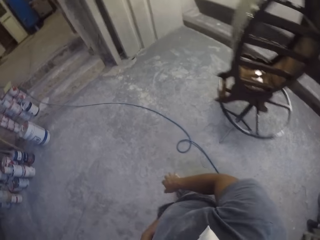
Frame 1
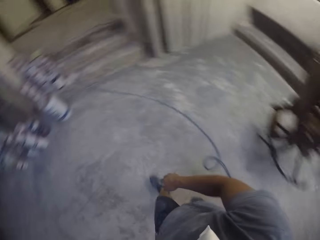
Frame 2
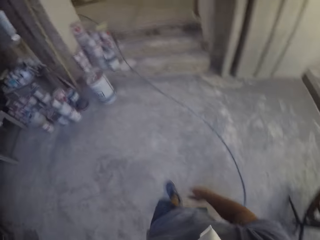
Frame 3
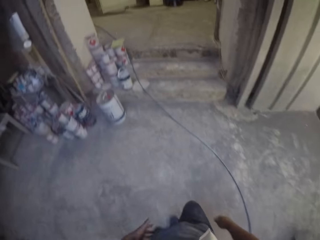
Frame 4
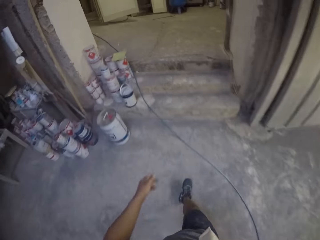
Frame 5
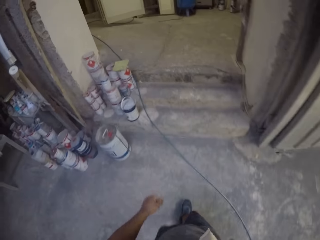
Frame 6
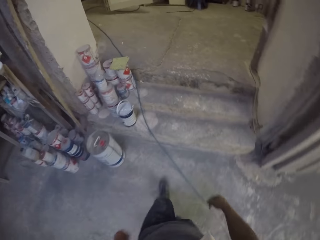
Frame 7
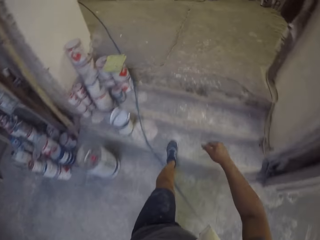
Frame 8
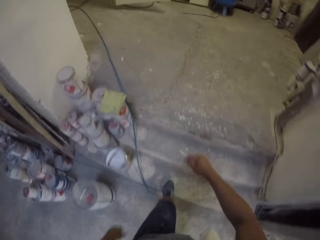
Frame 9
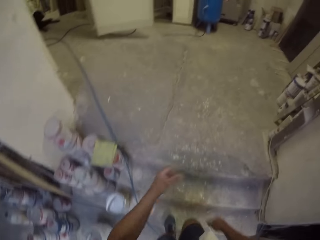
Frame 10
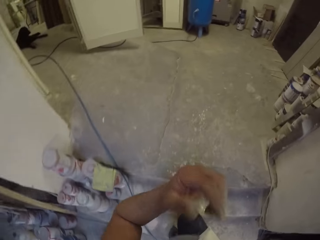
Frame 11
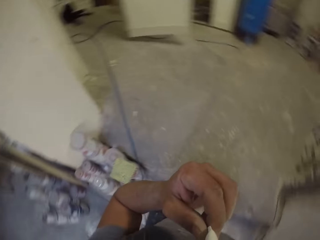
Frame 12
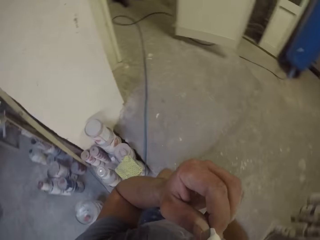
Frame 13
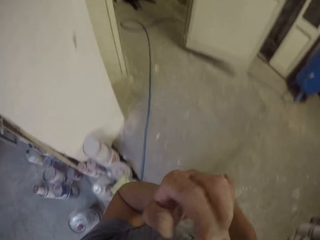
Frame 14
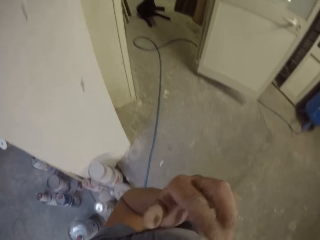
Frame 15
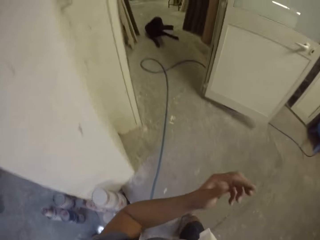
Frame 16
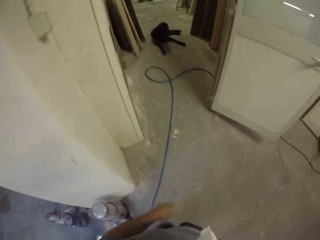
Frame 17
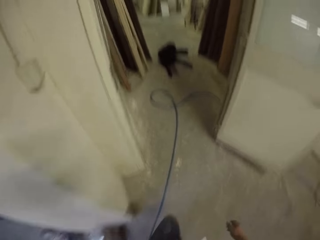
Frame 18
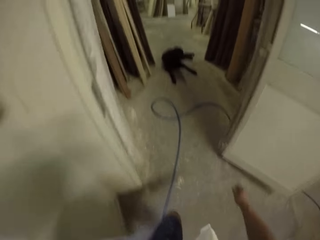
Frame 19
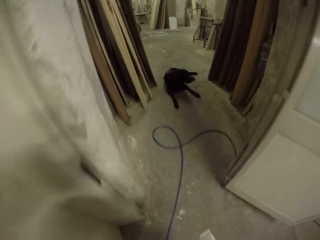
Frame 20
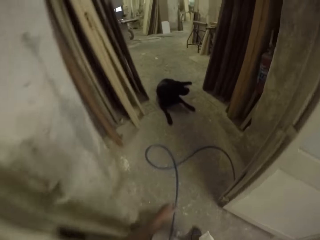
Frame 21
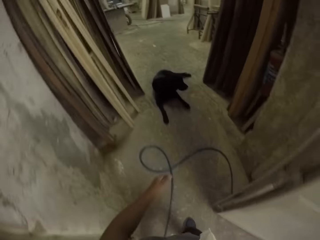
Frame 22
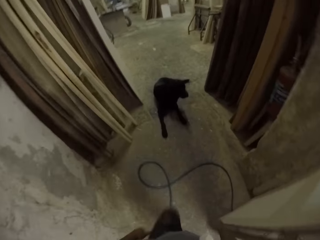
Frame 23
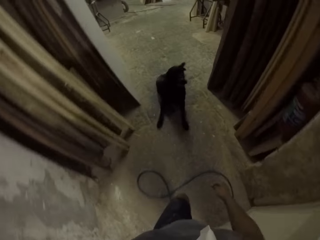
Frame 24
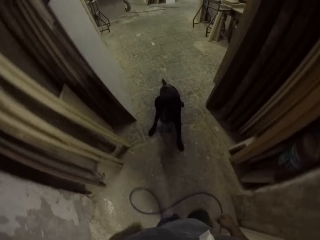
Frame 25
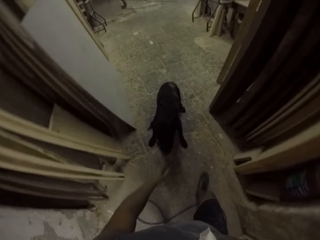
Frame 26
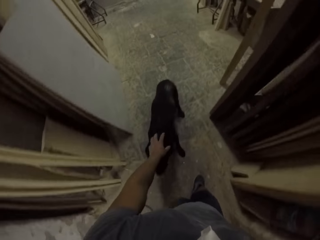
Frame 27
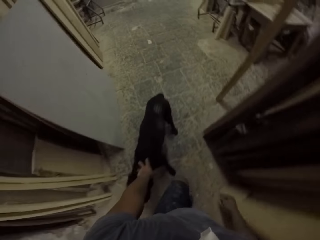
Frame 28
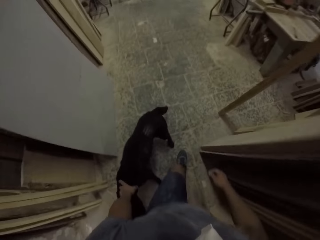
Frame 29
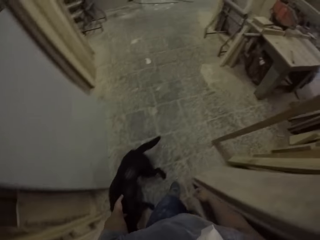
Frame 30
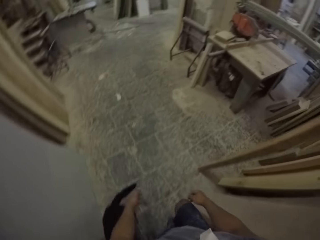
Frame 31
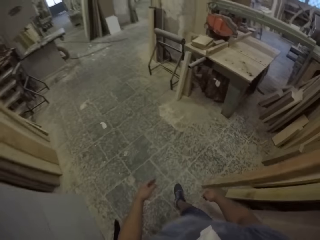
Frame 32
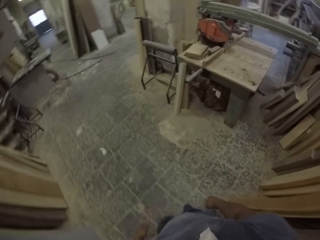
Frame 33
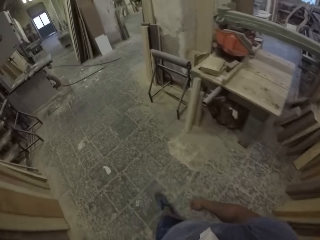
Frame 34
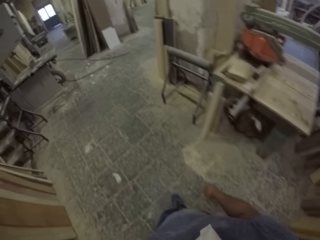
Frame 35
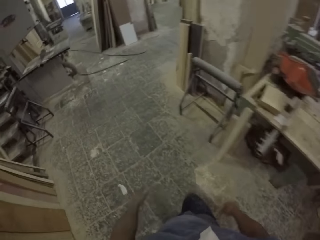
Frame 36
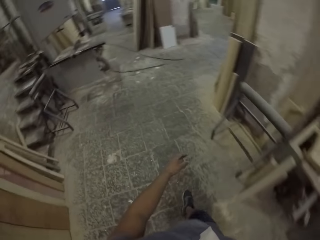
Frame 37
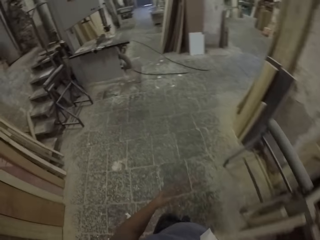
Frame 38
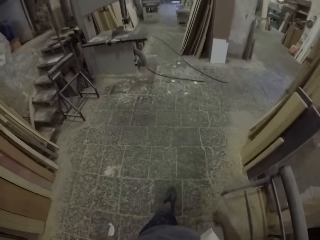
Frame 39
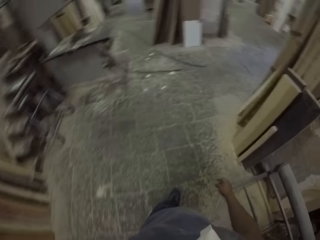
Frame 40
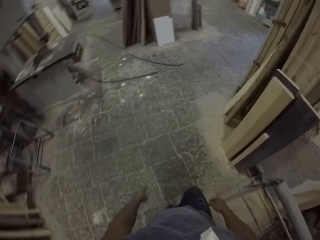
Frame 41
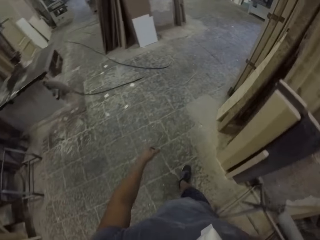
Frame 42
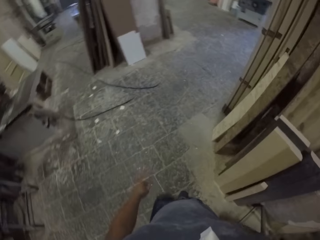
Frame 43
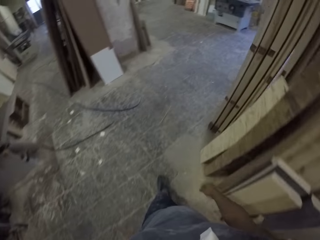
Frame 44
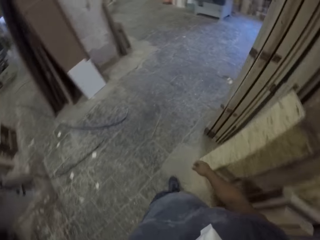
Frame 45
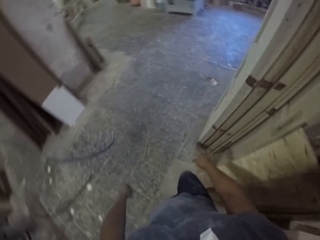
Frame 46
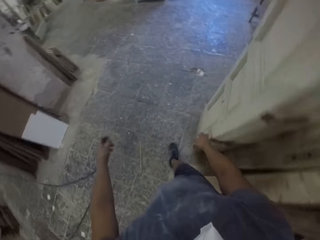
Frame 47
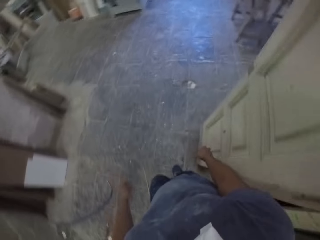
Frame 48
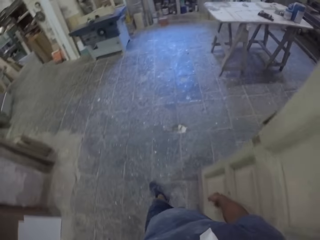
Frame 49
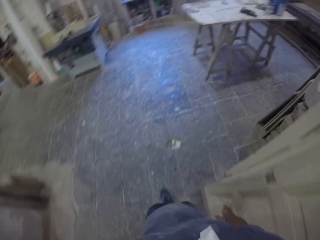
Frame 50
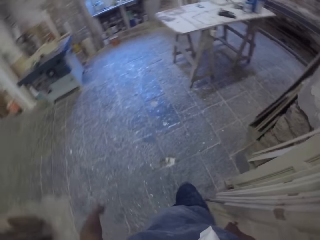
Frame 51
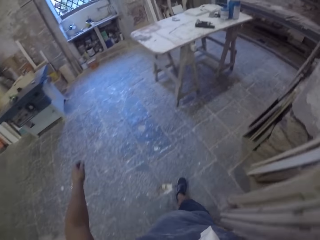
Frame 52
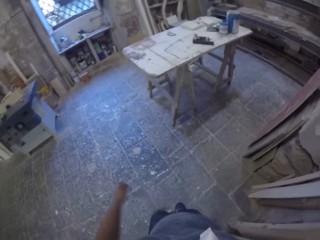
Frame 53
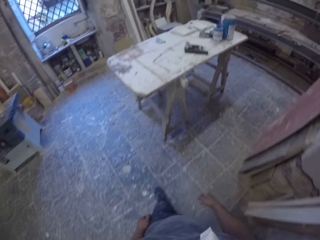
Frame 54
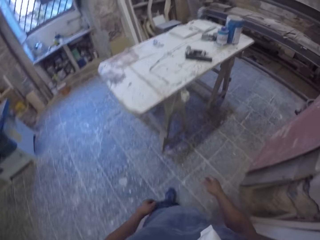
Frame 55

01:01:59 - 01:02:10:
The camera wearer walks around in the room. They lift a left hand in the room. They walk around in the room.

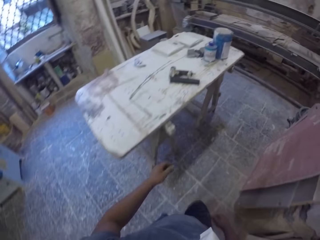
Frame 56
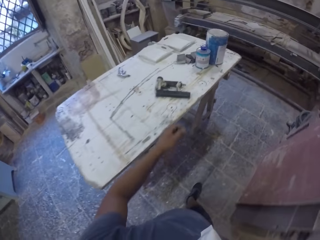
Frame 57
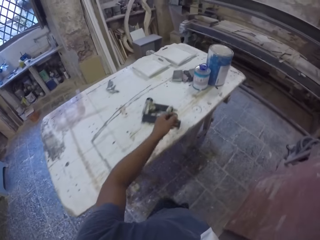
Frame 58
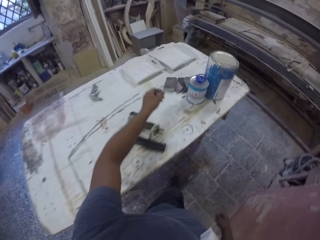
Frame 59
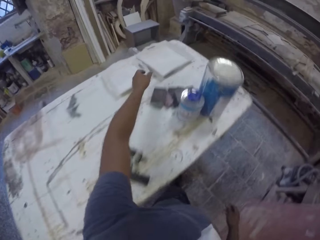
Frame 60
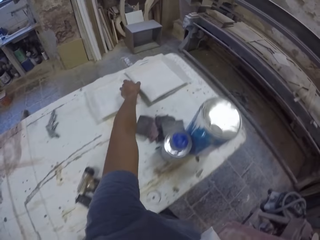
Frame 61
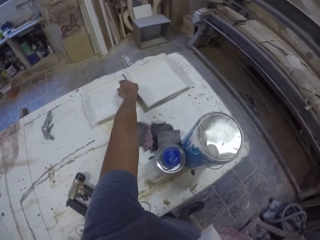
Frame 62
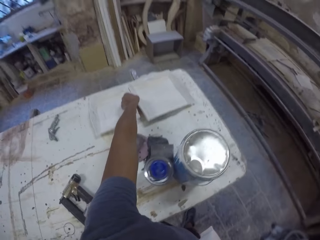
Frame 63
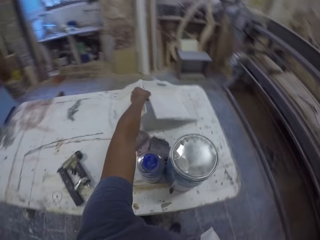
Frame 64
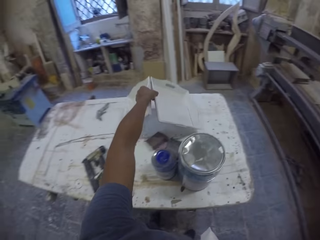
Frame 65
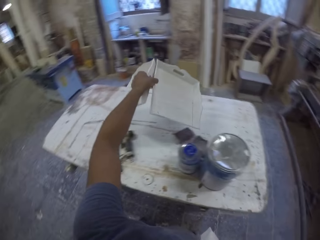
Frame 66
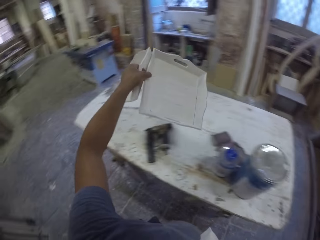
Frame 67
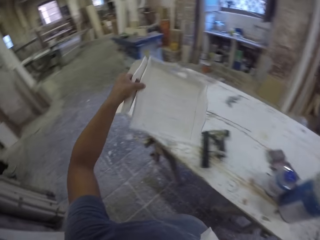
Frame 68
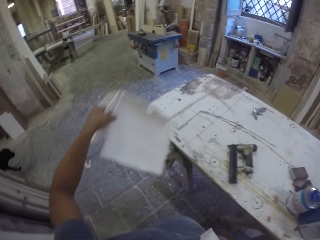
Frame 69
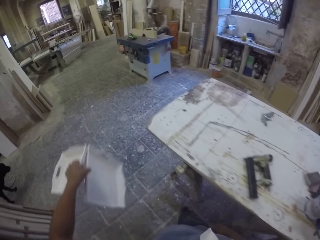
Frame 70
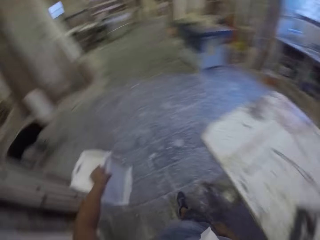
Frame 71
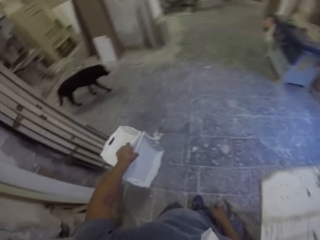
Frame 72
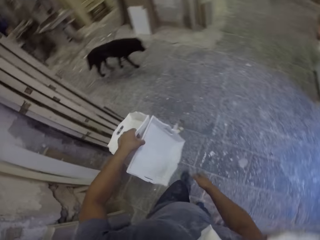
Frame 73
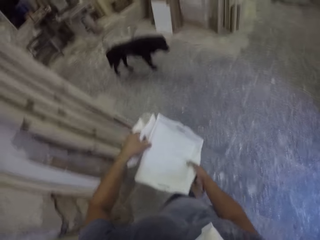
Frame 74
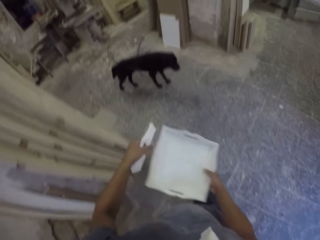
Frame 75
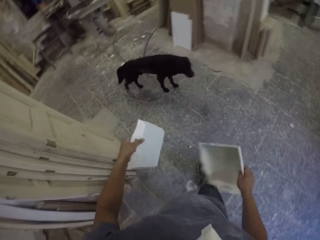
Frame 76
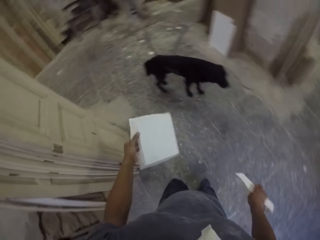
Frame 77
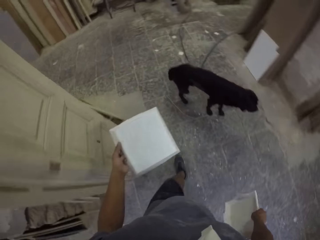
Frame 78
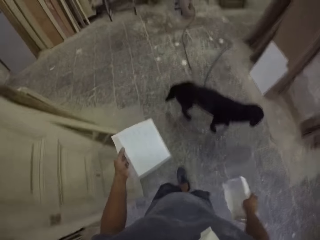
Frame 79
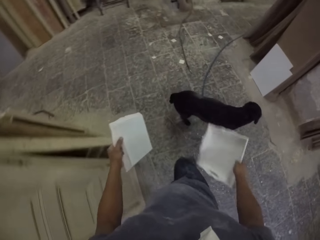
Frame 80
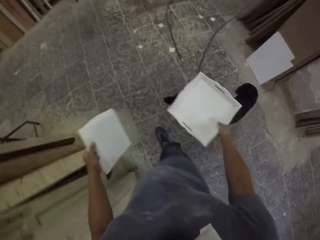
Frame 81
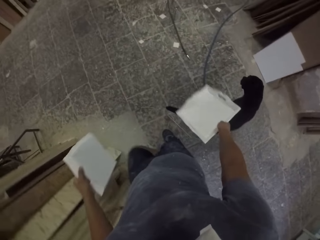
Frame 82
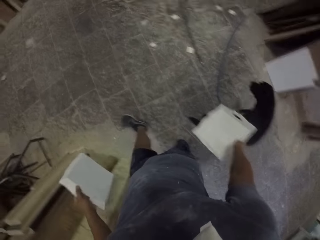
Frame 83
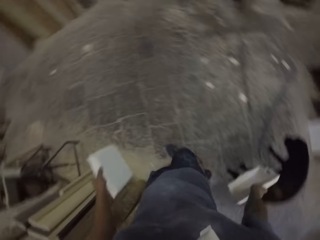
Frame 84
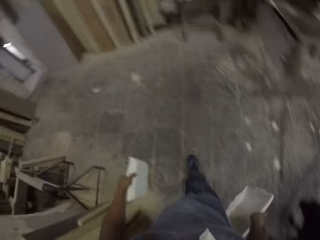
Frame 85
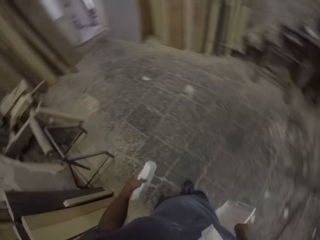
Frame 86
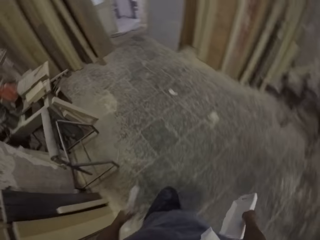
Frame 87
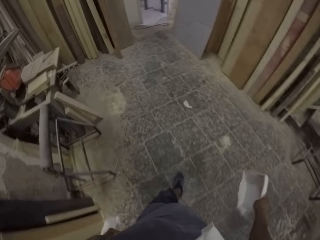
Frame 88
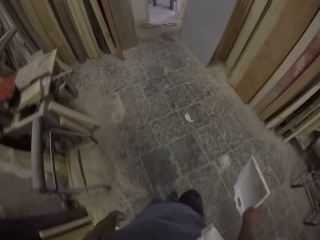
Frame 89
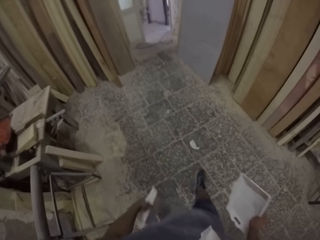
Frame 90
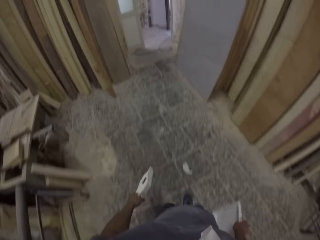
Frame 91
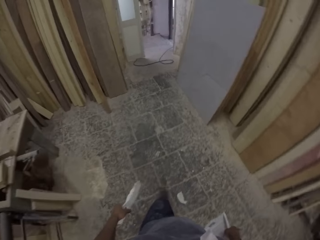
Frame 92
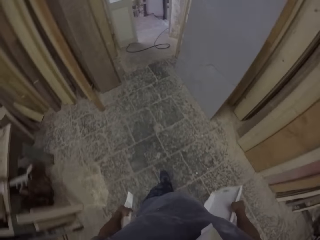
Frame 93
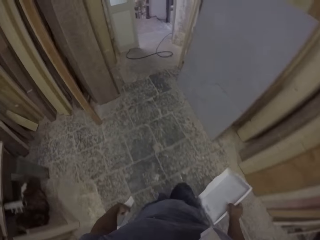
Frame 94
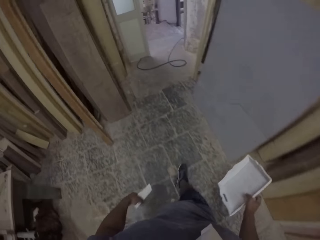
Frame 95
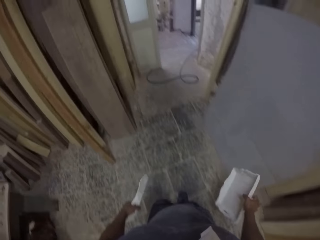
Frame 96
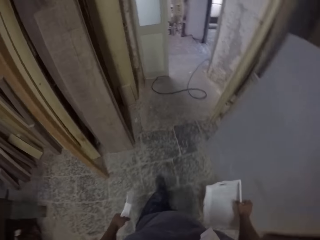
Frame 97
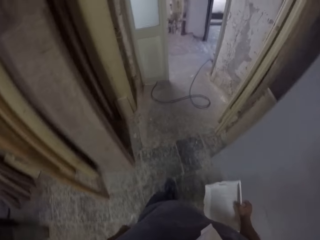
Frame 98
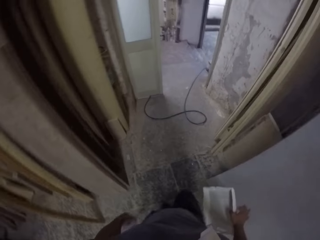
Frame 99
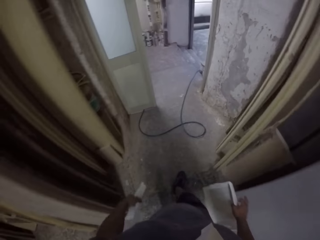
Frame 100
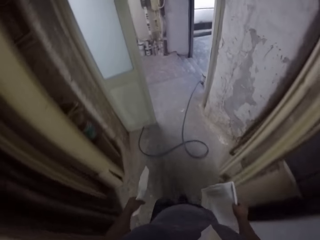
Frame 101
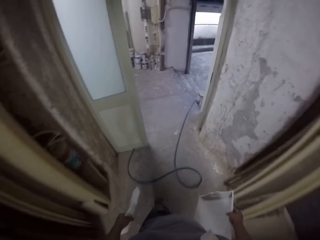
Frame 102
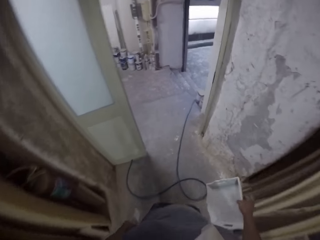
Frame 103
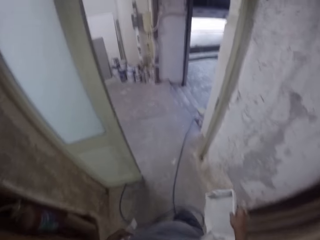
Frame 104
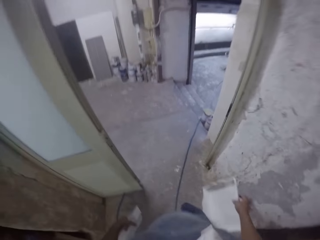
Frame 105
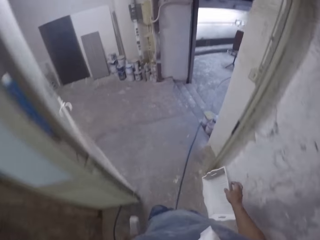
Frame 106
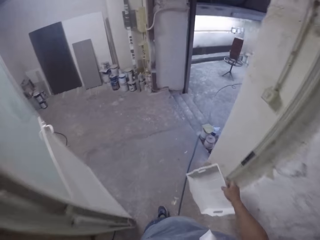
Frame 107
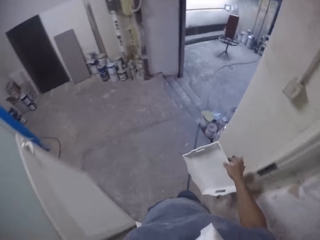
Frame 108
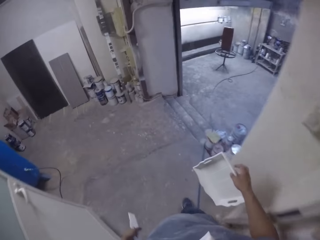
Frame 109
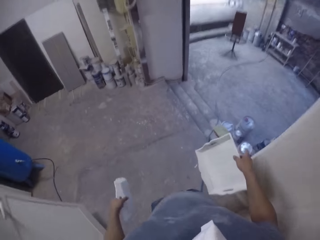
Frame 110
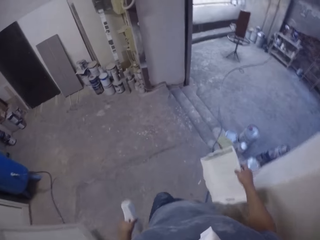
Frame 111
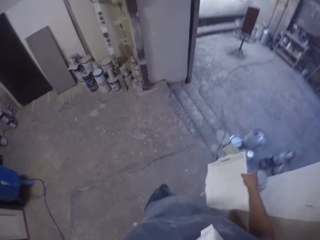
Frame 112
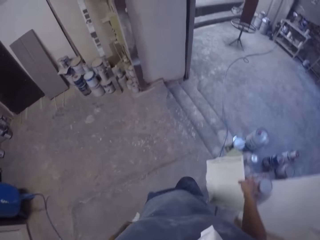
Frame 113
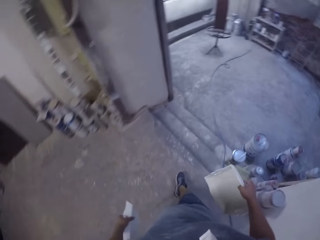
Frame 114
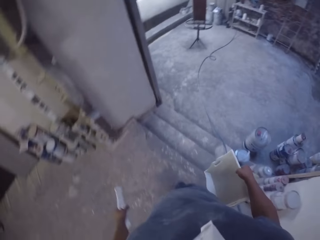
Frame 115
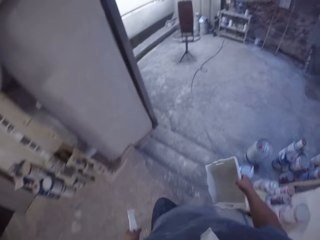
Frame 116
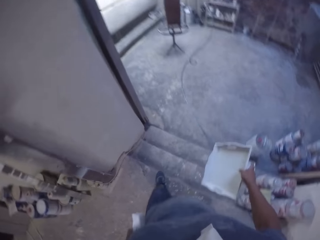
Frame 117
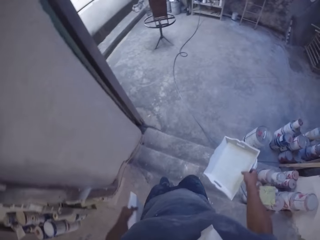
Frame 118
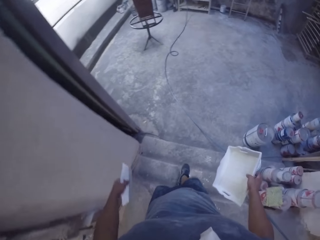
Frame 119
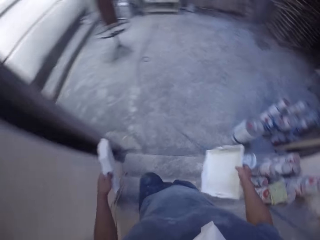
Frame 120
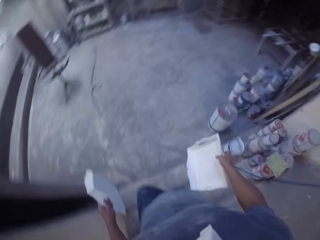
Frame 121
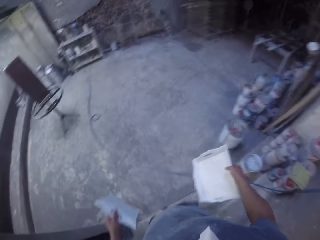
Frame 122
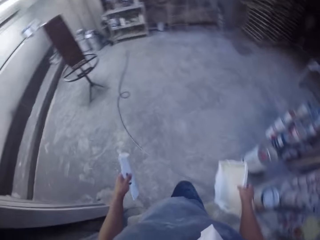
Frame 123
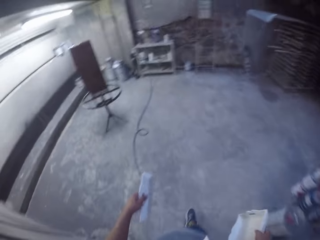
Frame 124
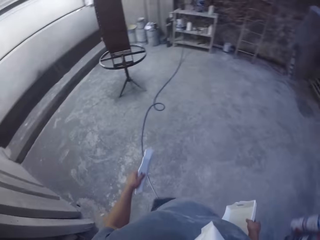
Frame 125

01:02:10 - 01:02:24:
The camera wearer picks up trays on the table with the left hand. They turn around. They hold the trays in both hands. They carry the tray. They walk around in the room.
